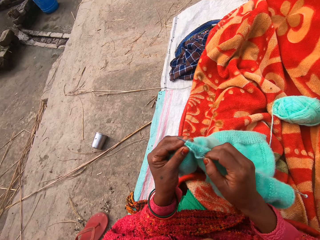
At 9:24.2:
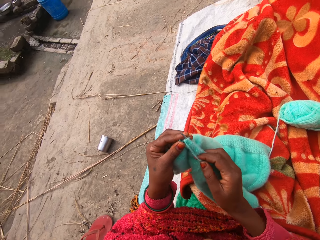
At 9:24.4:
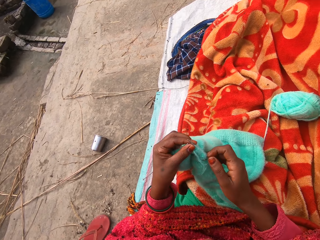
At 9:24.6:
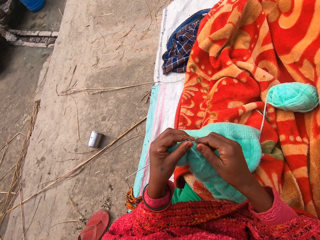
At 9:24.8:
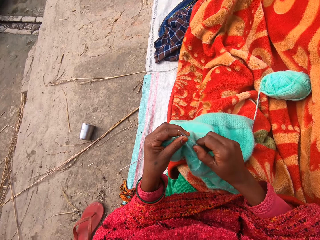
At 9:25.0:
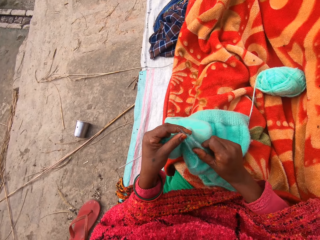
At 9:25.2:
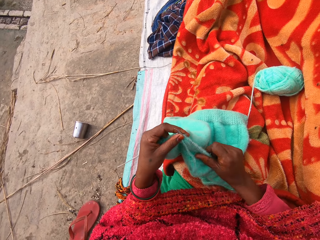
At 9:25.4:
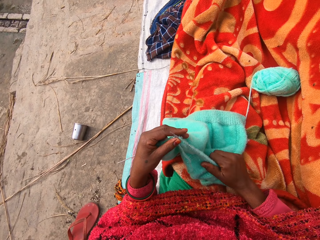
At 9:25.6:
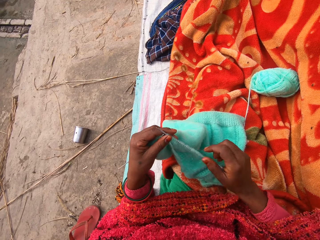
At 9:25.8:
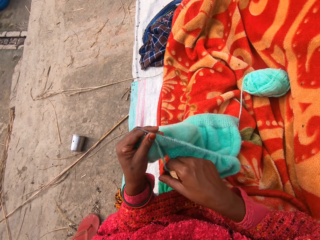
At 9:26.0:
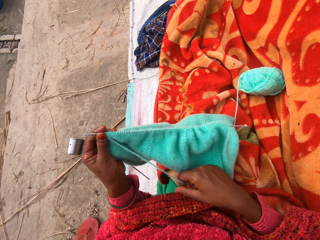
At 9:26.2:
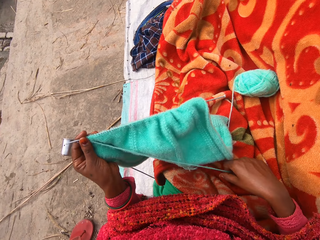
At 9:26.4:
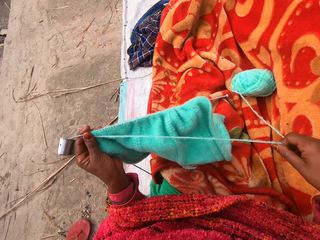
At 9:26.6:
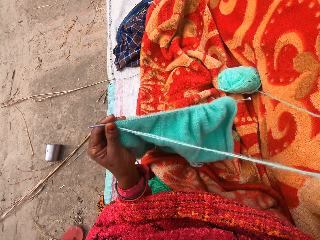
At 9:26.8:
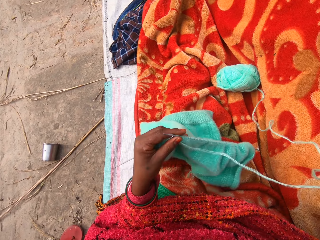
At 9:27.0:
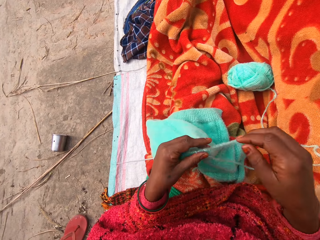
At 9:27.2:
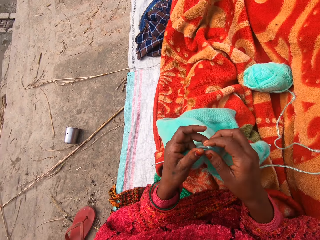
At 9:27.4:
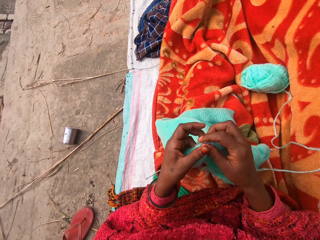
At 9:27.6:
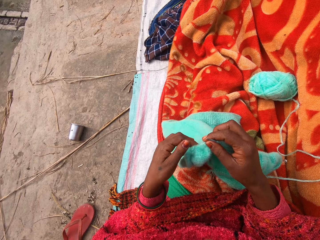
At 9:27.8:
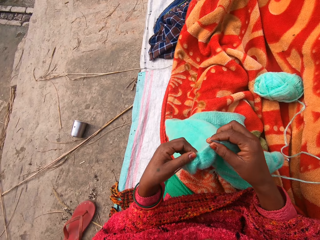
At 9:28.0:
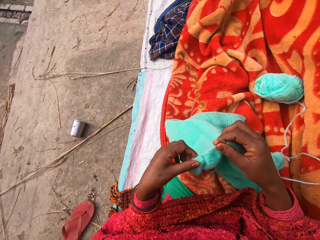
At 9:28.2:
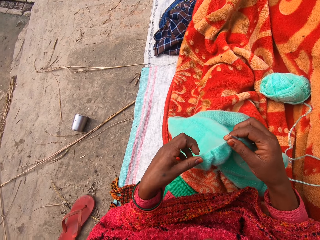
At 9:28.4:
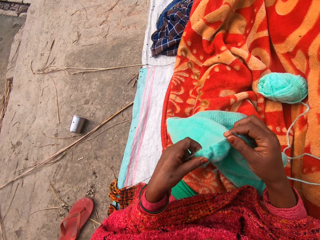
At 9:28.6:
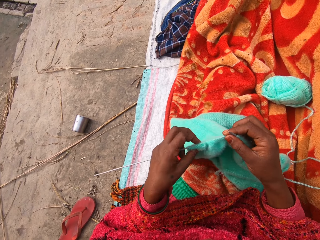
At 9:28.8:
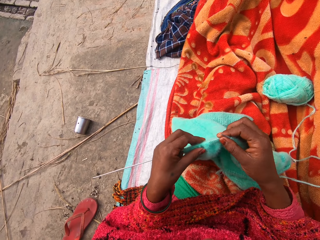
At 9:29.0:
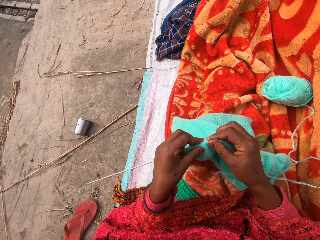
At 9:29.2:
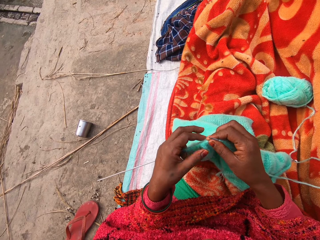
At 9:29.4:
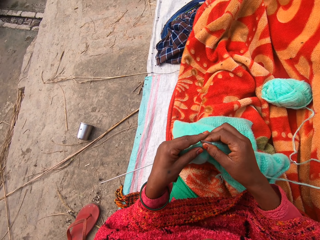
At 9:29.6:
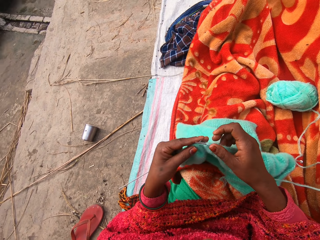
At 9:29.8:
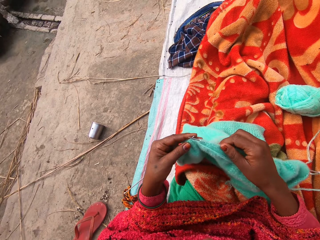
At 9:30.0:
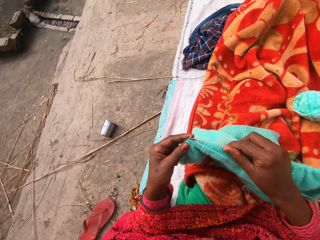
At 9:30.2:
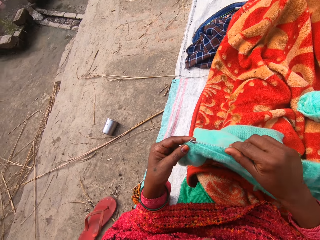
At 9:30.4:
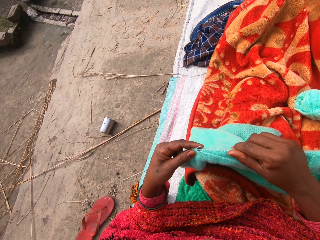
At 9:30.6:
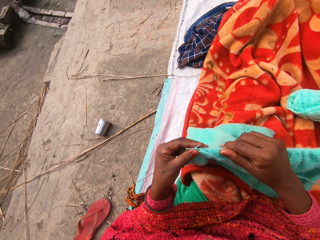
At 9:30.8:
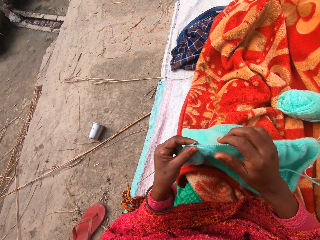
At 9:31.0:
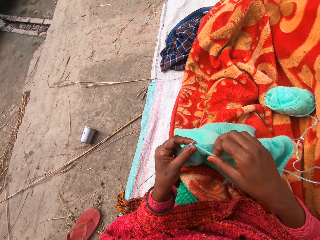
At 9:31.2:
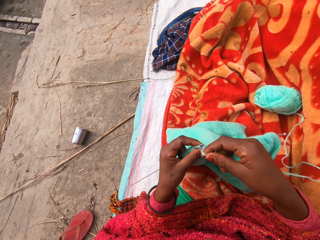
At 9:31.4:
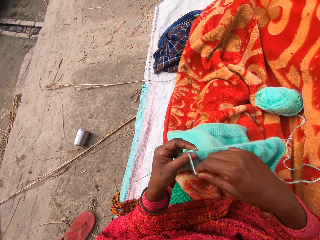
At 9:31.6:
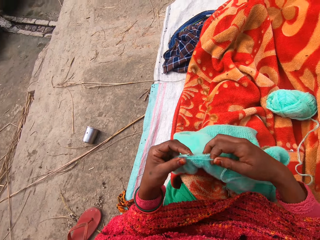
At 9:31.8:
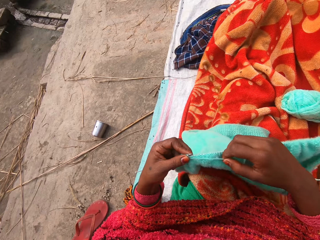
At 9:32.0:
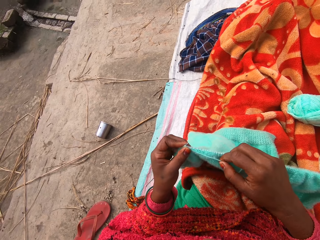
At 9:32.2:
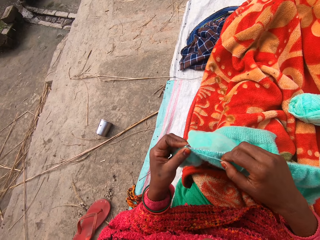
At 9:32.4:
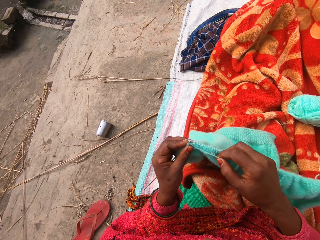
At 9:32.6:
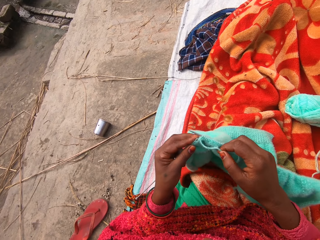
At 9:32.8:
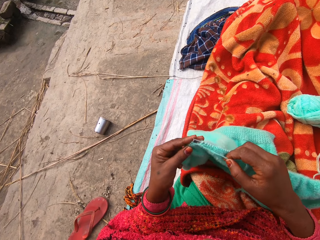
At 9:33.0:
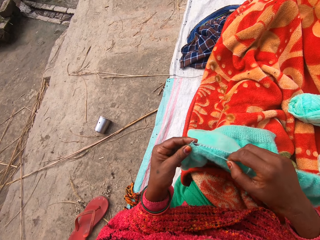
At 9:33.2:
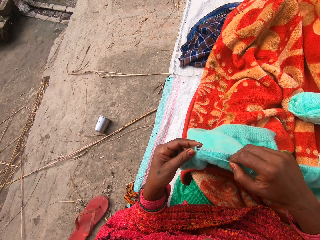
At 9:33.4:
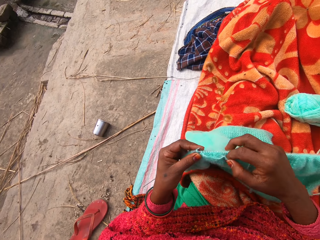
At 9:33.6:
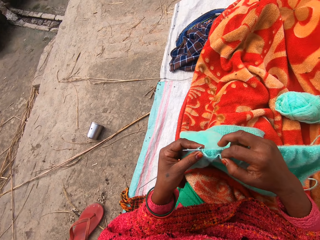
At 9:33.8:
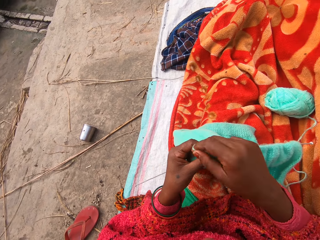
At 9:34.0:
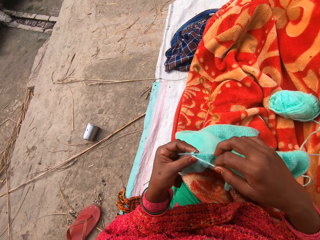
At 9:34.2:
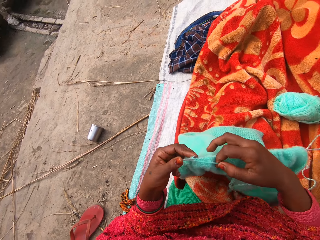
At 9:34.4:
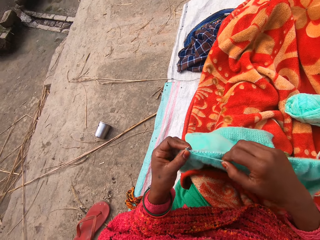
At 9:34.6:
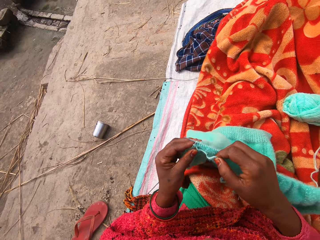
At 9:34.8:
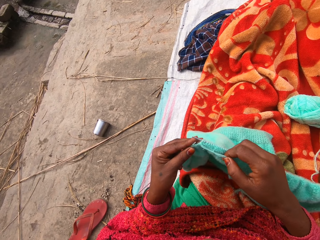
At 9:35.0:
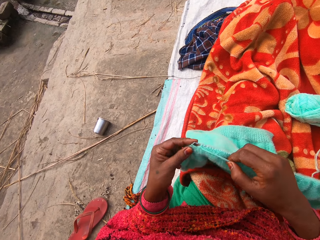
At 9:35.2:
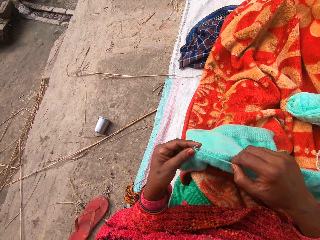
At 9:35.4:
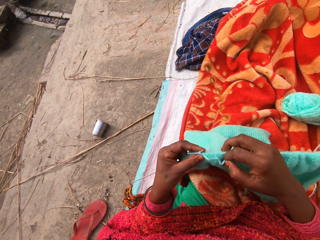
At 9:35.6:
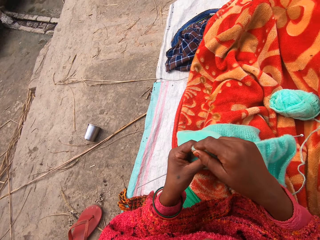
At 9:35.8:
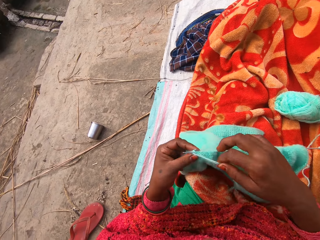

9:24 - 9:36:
The camera wearer pulls the thread. They knit the cloth.

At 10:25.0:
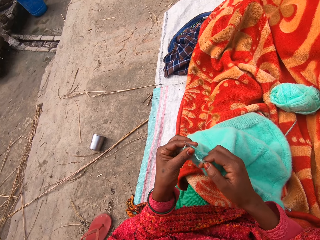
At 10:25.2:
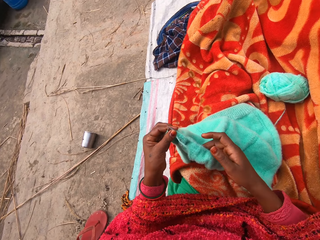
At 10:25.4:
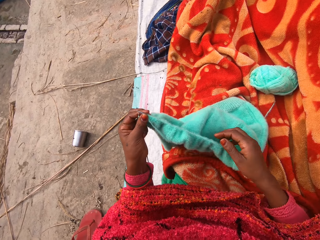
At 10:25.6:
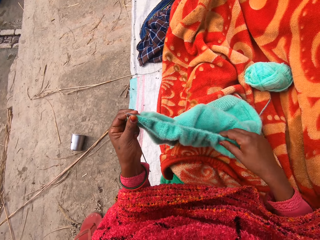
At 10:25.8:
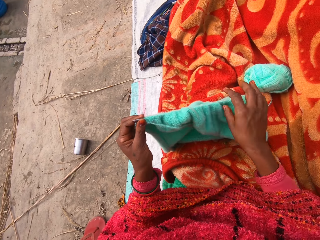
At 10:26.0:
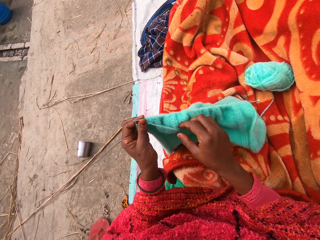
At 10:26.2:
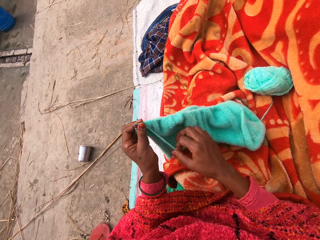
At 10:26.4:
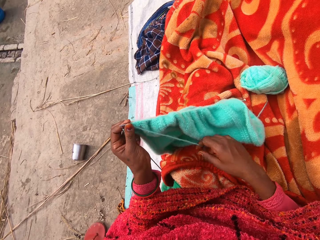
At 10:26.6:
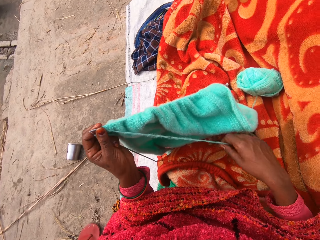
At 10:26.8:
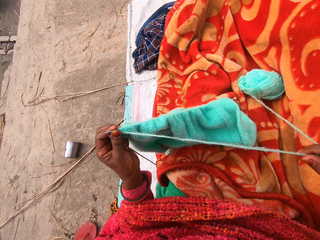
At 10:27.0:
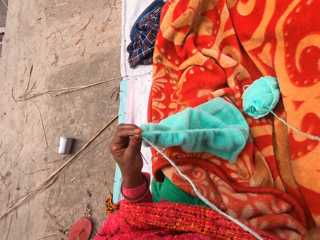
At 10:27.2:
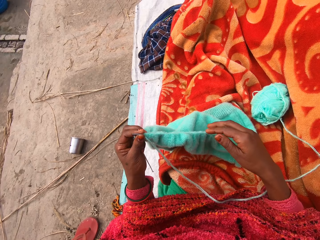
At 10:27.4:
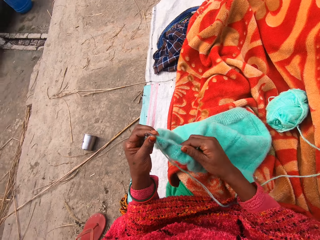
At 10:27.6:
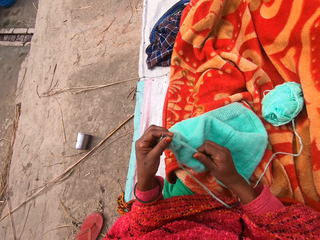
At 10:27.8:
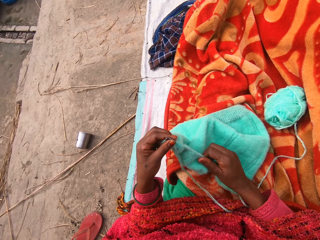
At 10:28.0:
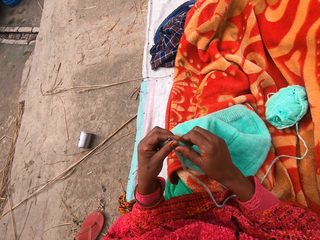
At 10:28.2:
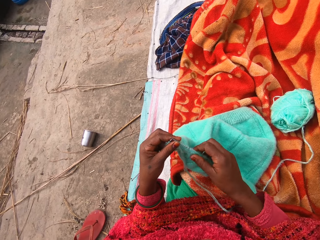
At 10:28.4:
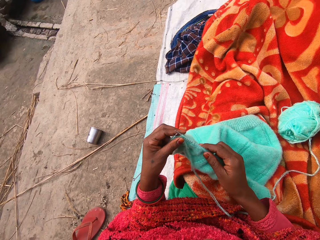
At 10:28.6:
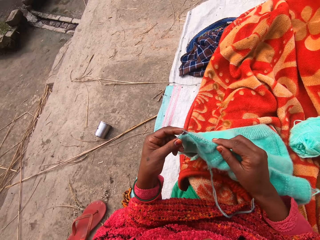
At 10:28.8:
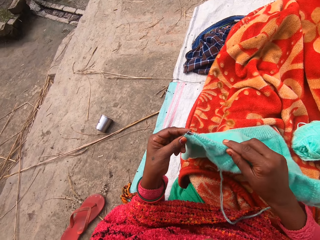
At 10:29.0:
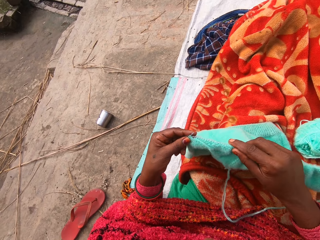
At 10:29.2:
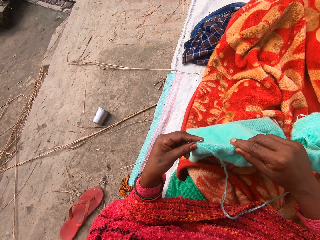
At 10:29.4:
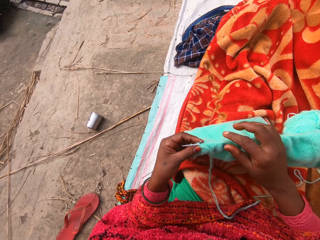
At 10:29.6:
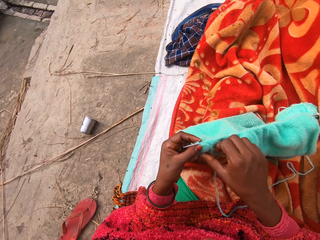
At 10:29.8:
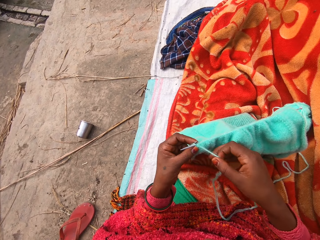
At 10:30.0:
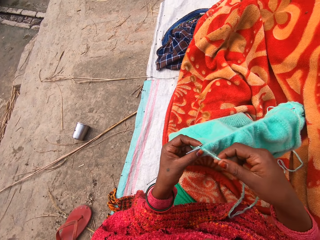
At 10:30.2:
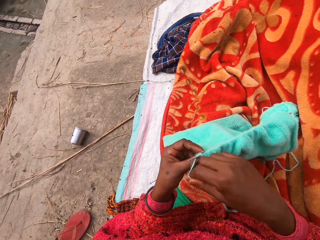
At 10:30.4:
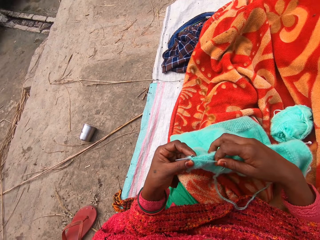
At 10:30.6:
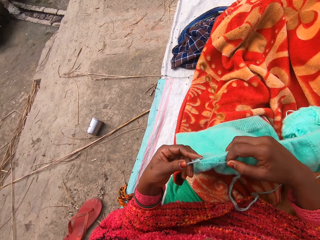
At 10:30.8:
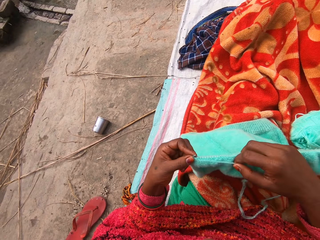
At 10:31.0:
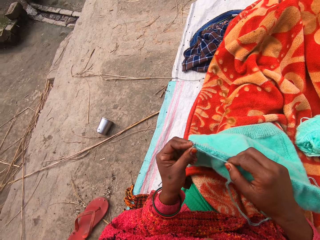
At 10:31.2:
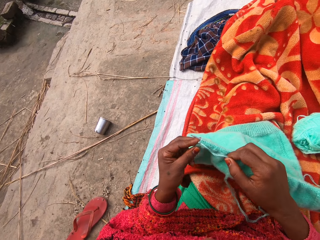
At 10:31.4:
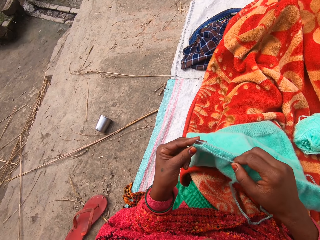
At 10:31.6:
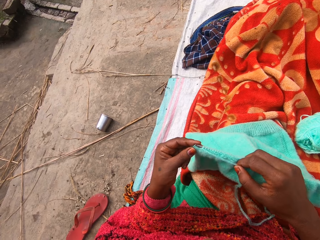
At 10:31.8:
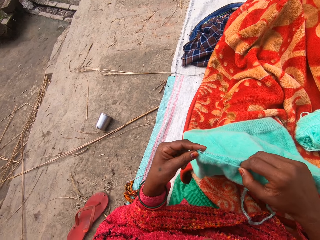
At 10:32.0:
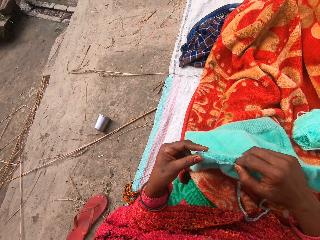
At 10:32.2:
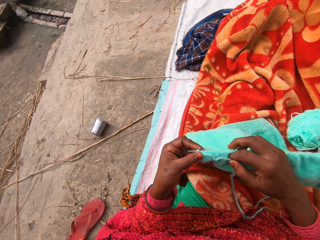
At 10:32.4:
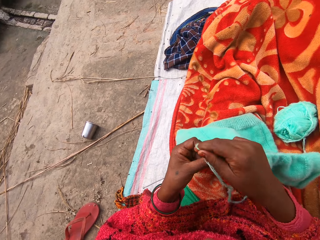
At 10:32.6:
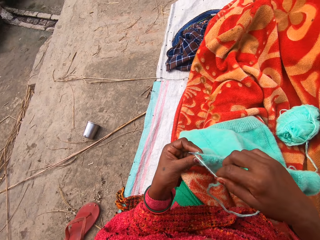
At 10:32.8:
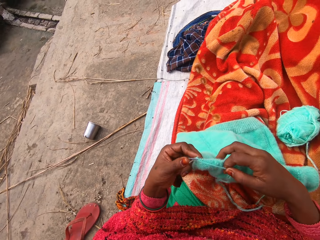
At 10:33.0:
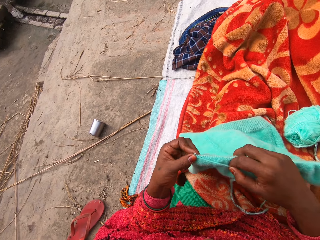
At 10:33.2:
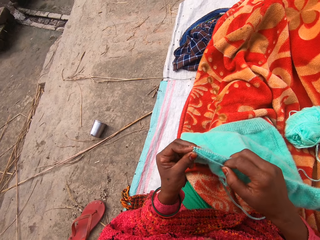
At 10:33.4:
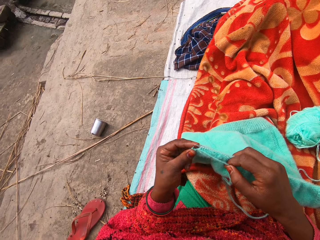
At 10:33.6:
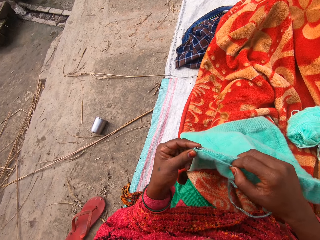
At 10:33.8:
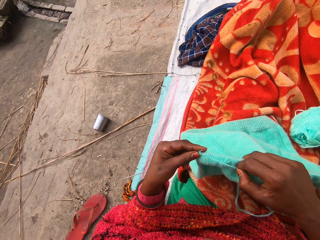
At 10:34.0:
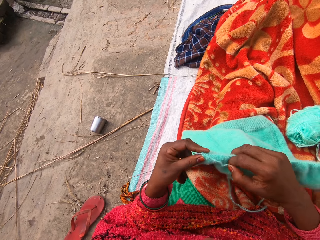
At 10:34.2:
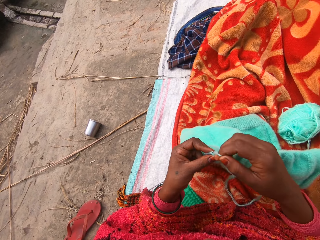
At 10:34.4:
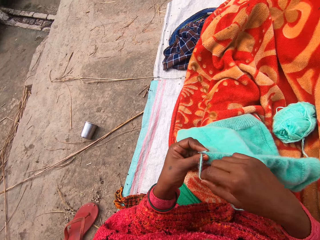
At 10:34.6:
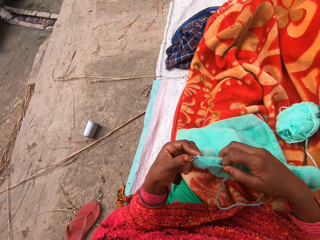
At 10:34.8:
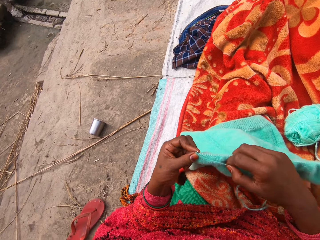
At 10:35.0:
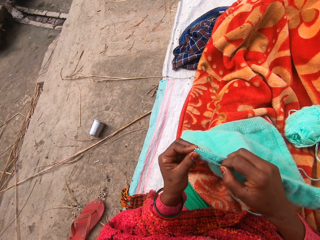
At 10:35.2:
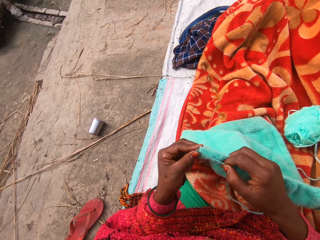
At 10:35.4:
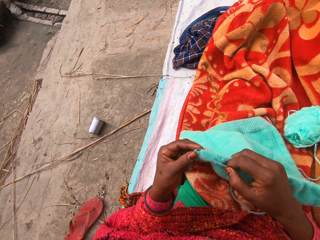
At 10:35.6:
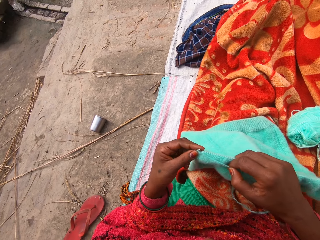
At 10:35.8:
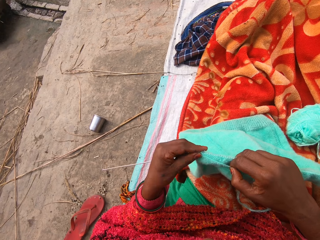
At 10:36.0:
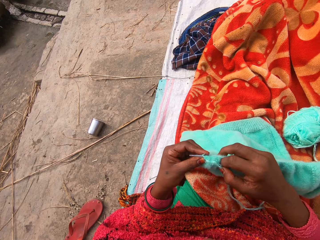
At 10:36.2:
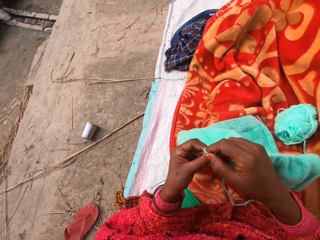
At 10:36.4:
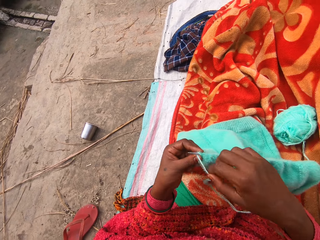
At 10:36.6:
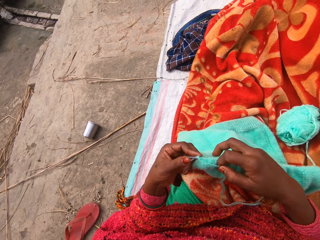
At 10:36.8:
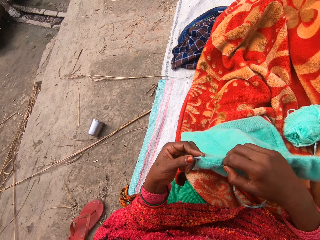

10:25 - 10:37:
The camera wearer pulls the thread. They knit the cloth.
